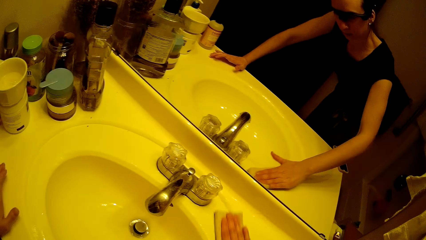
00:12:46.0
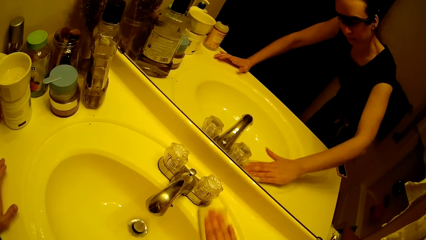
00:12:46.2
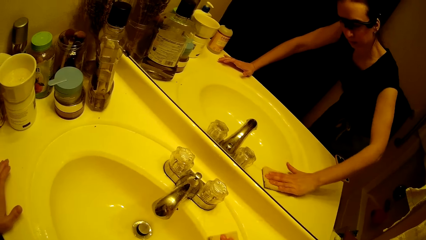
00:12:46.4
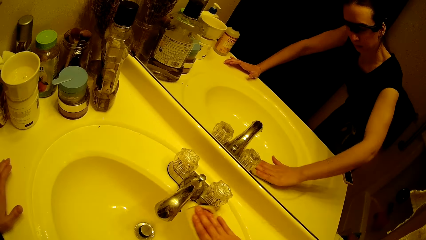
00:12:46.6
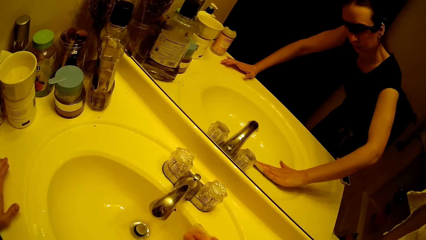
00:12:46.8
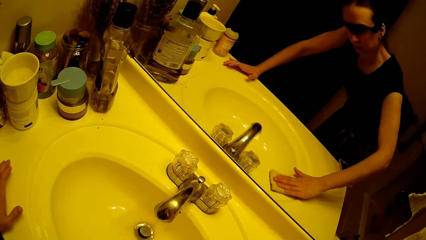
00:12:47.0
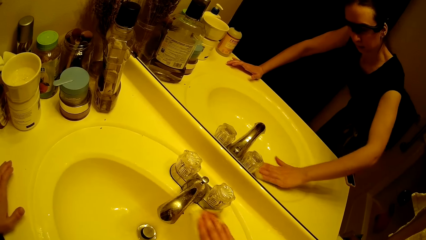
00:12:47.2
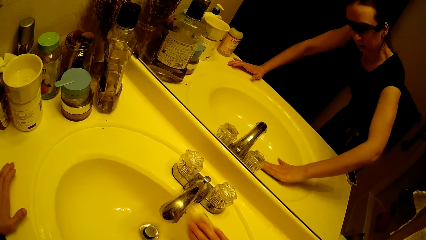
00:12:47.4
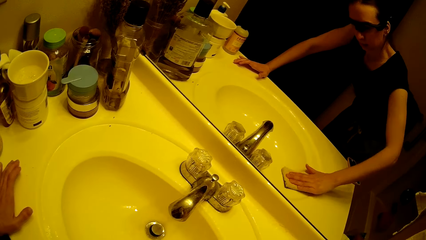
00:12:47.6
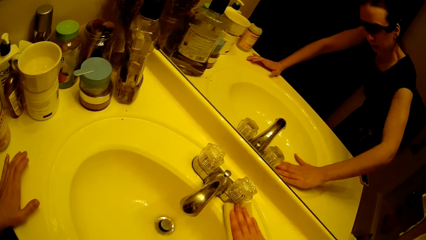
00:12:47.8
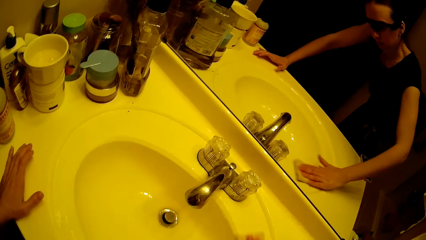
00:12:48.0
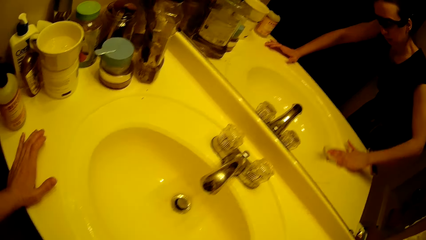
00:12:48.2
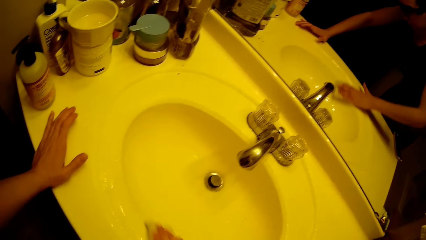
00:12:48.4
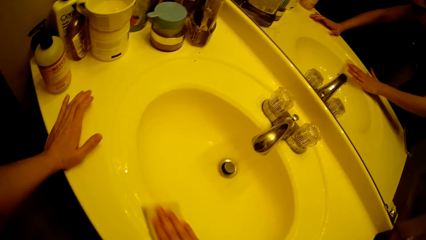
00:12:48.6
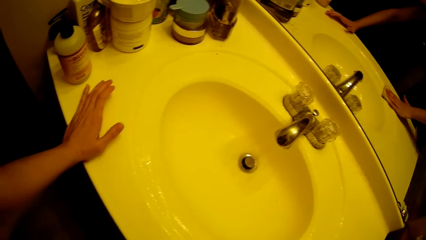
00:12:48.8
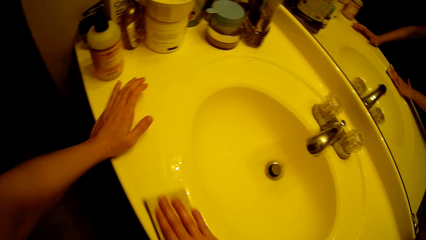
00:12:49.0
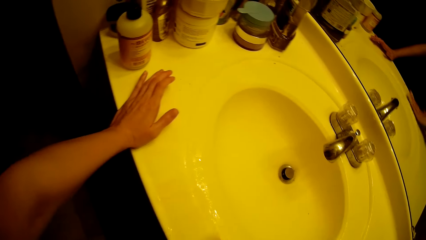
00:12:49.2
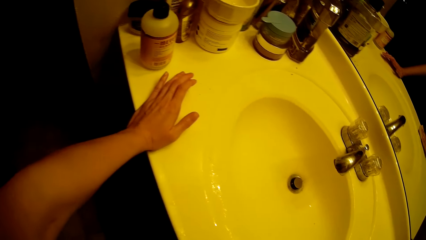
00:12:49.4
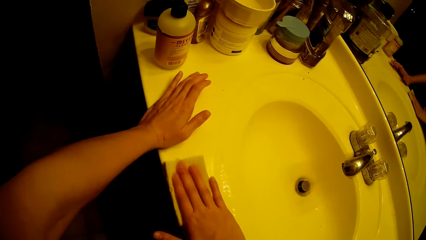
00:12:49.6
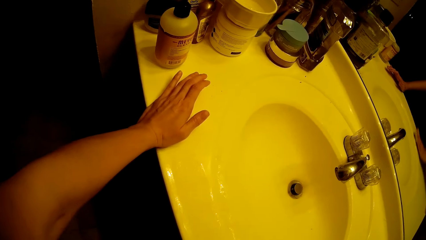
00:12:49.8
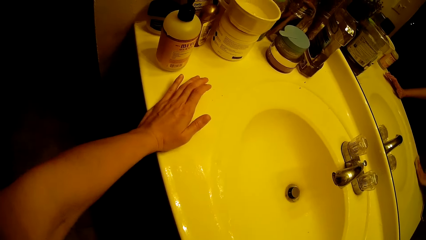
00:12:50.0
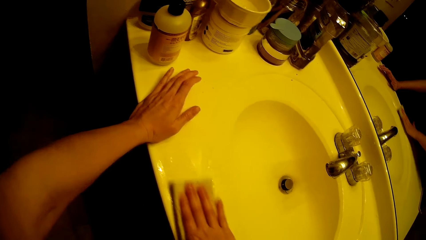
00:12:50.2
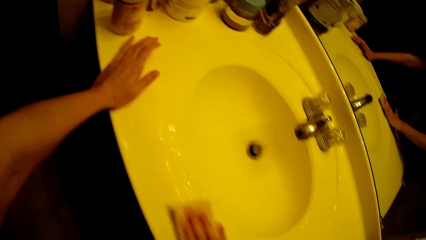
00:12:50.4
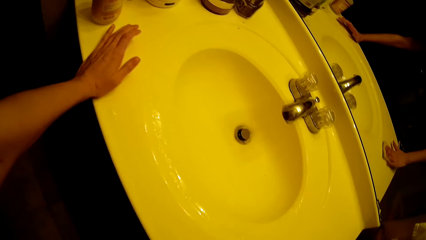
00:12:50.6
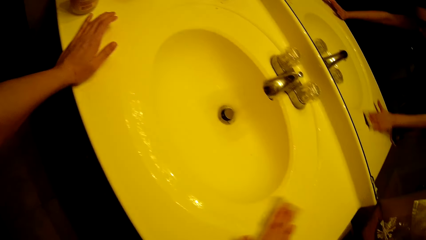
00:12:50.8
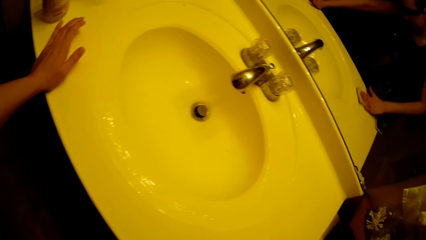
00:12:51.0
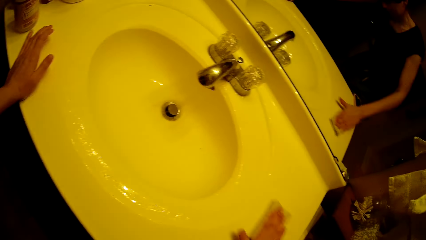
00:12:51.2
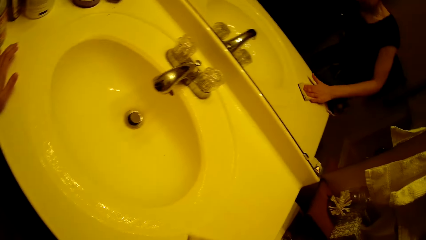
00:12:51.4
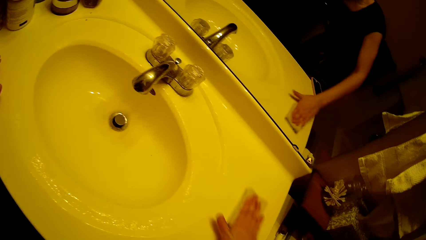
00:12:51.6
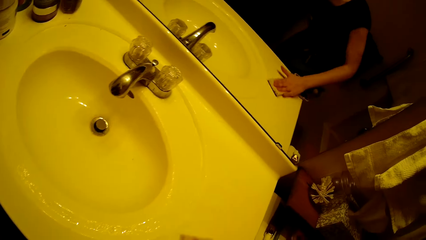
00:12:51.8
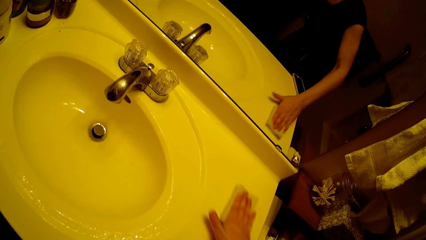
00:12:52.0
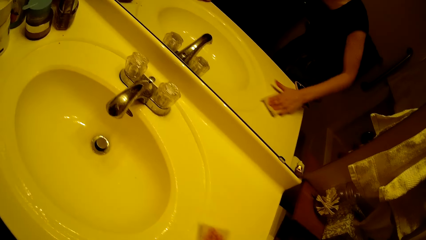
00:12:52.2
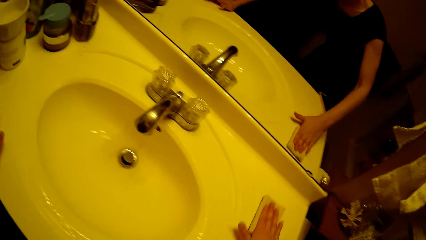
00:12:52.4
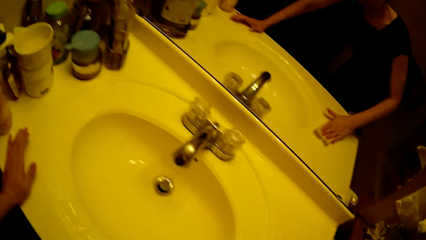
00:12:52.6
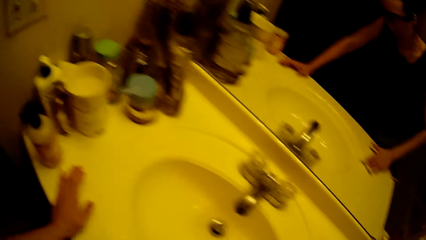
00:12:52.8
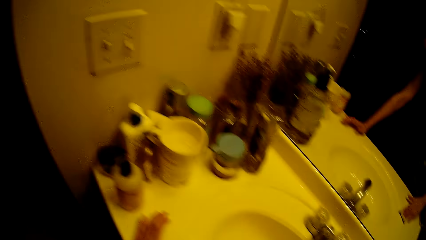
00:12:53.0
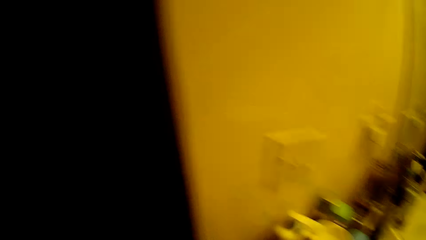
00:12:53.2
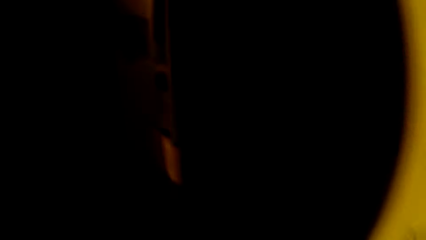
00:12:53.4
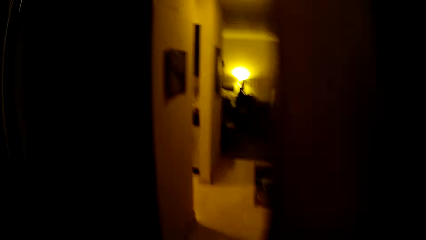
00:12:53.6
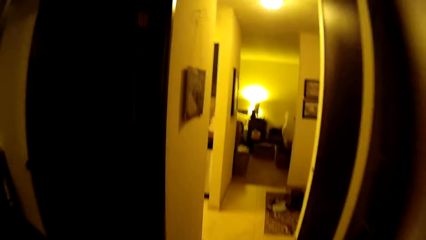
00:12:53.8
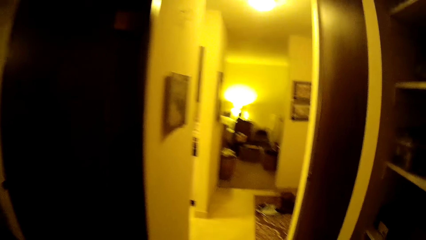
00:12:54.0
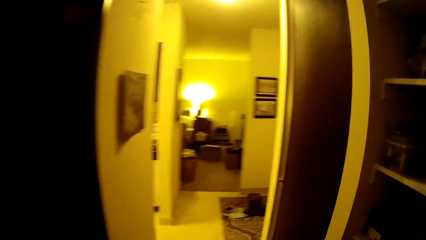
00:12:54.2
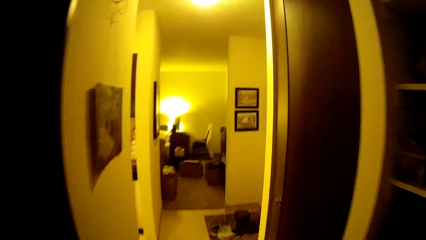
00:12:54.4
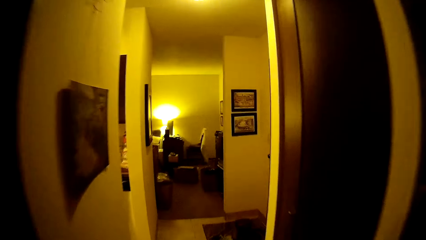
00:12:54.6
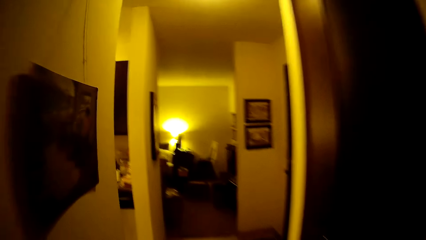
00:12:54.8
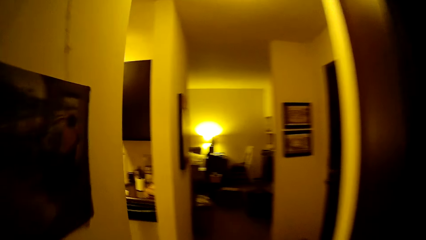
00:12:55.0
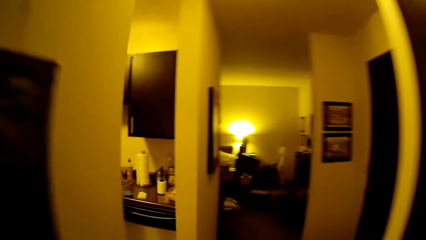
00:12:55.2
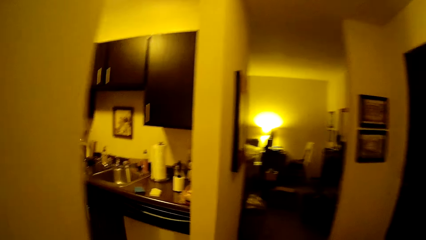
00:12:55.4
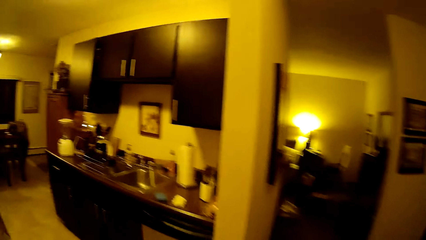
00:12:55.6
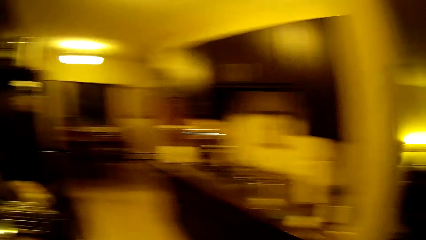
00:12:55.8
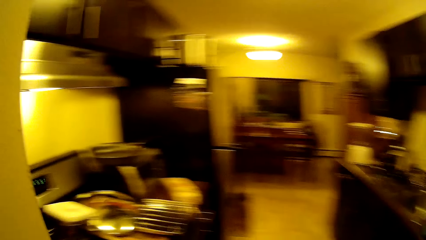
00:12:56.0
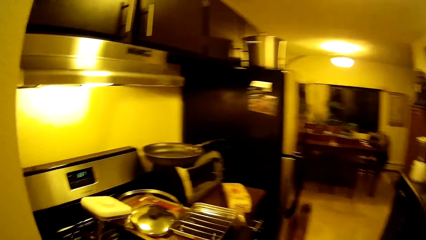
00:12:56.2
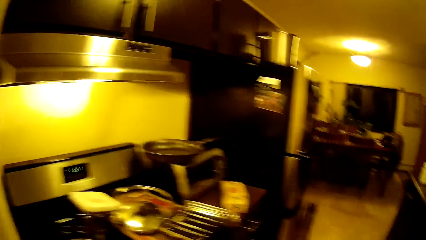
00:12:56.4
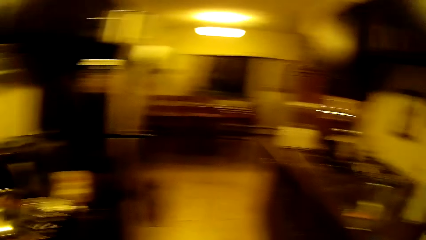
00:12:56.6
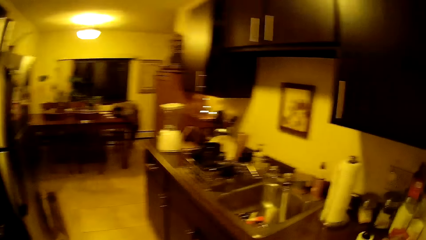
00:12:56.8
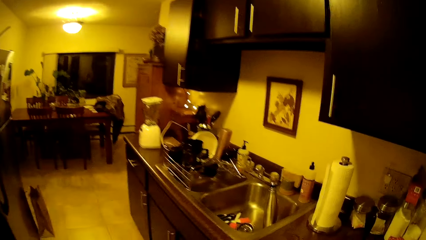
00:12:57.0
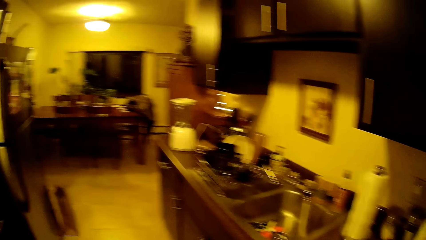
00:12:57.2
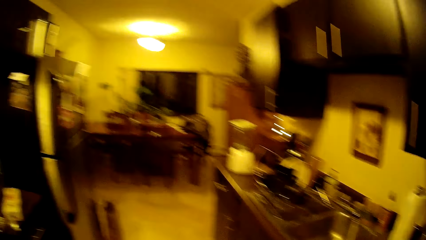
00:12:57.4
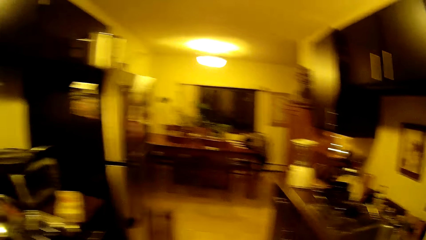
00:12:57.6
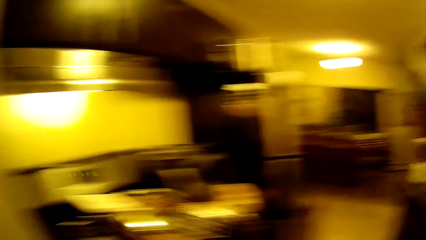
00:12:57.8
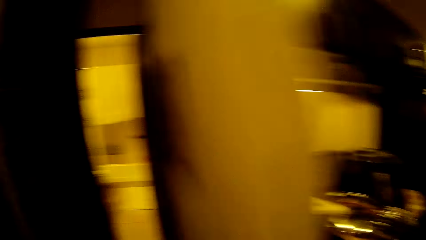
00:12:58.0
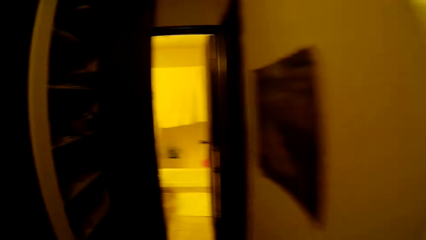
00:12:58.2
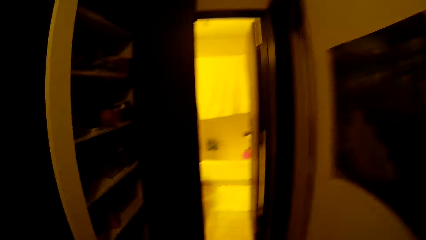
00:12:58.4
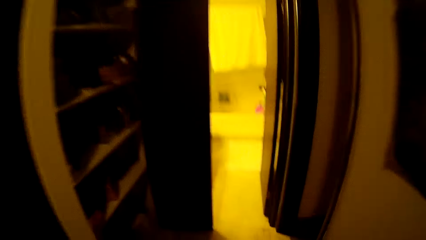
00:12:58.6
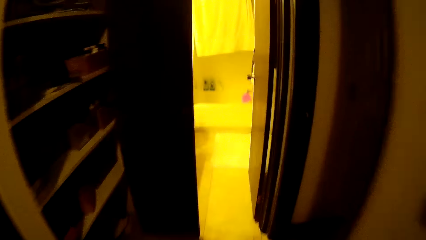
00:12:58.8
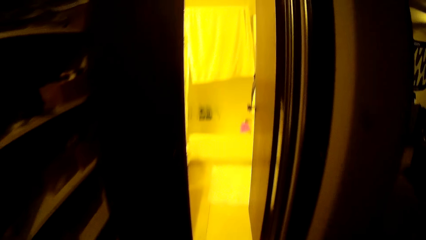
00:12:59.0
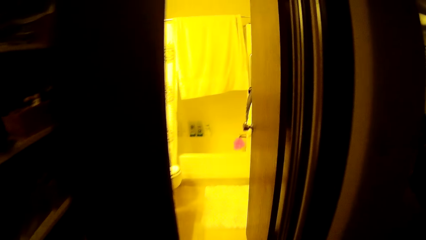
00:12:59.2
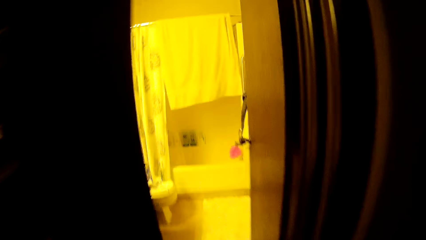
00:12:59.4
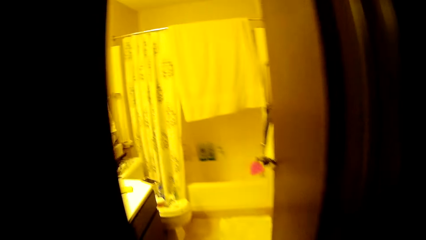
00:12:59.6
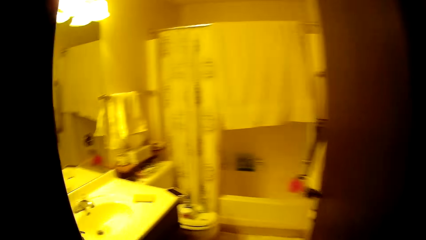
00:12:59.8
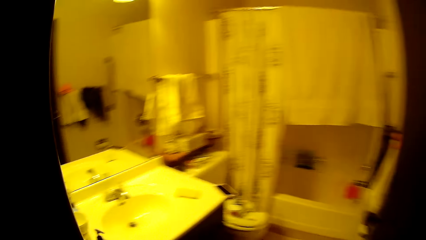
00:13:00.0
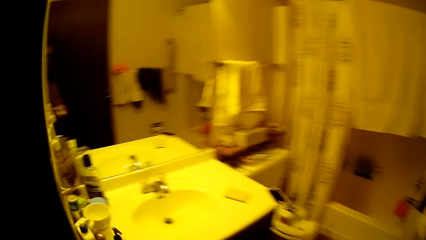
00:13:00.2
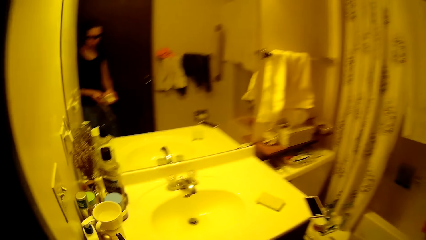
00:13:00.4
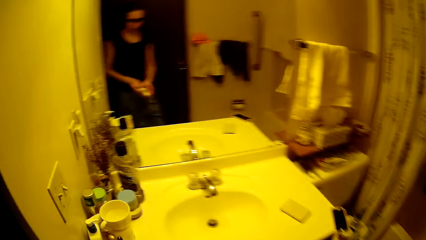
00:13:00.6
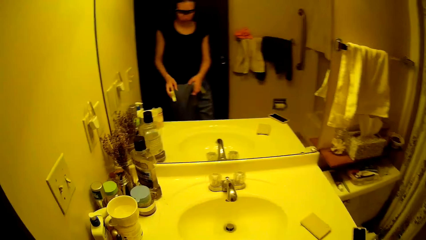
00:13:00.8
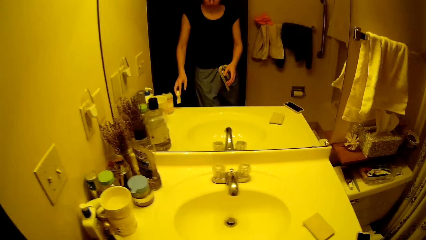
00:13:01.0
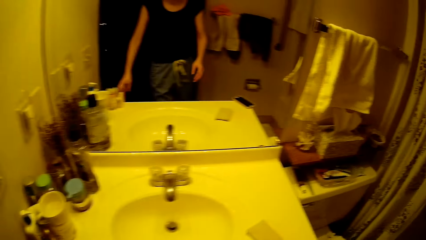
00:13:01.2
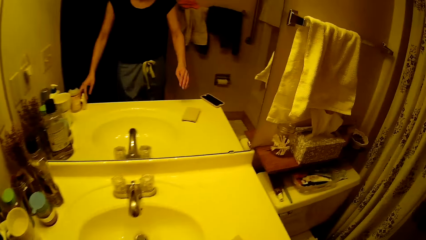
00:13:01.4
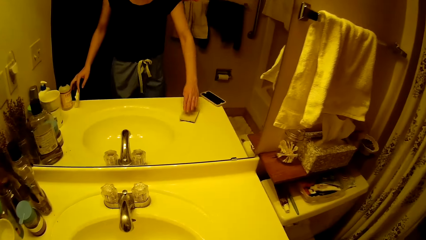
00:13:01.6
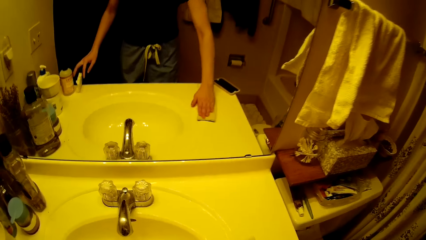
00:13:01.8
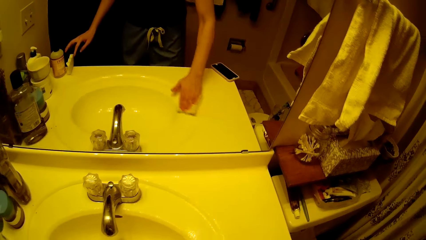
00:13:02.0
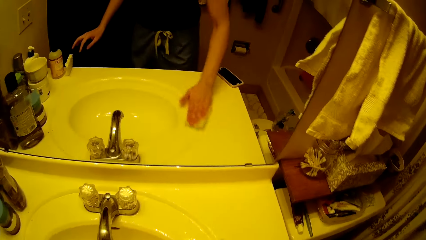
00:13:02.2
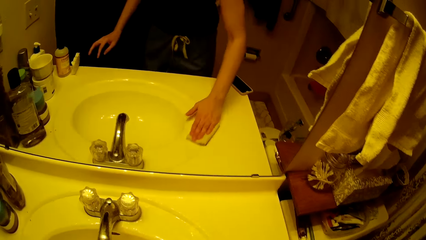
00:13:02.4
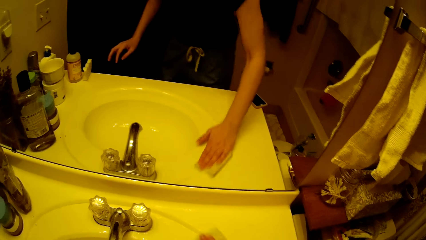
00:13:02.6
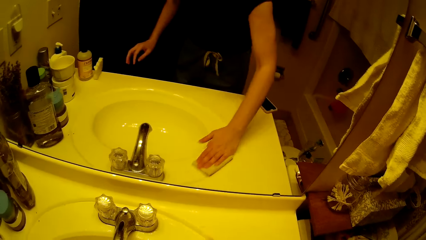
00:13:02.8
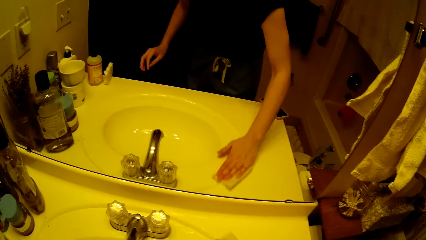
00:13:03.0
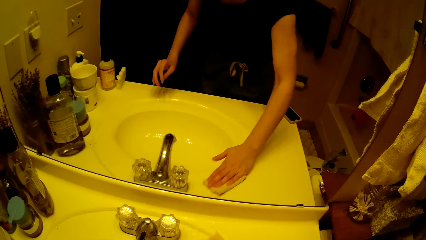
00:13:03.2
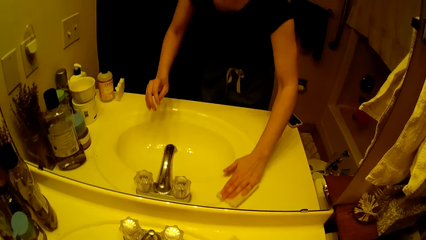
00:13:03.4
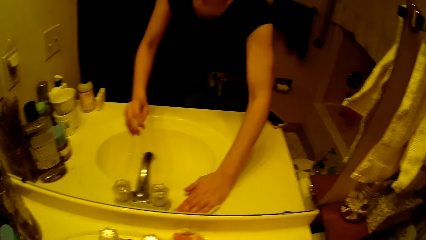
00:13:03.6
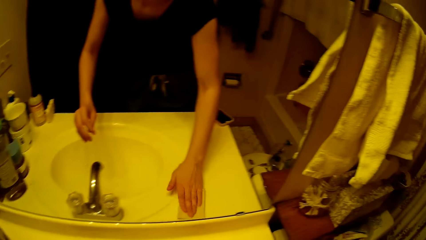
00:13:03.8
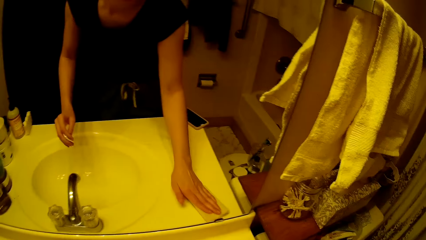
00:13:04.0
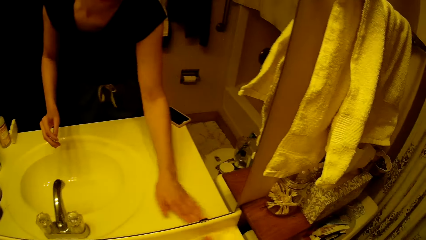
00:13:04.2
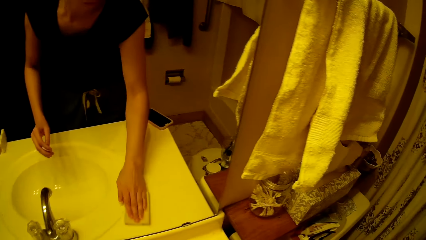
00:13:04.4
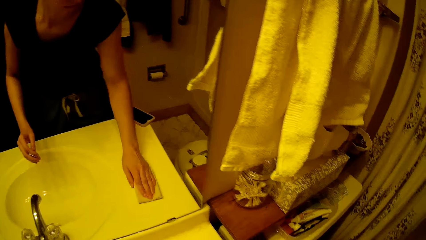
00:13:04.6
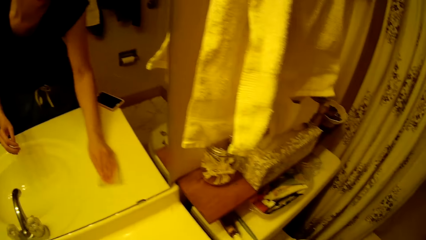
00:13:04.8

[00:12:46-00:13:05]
The camera wearer walks on the floor. He leaves the toilet facility to the kitchen. He walks into the toilet facility. He puts a piece of cloth on the sink. He scrubs the sink with the sponge in his right hand.
